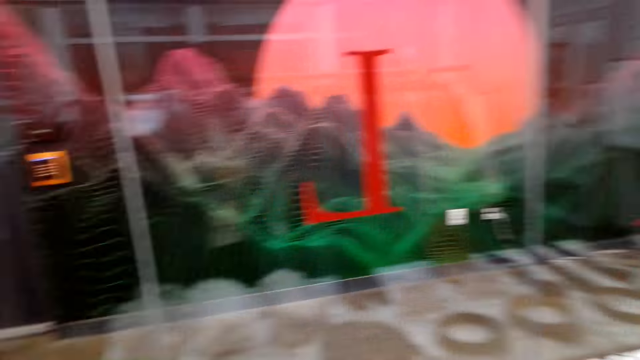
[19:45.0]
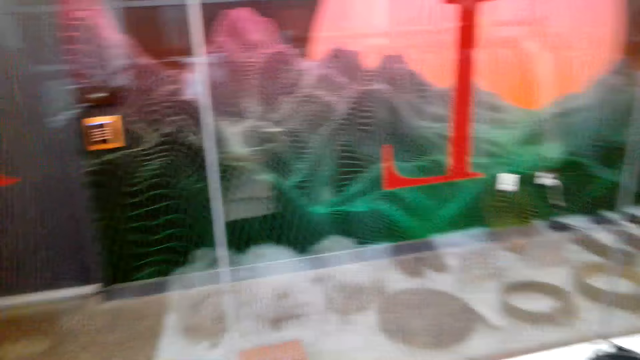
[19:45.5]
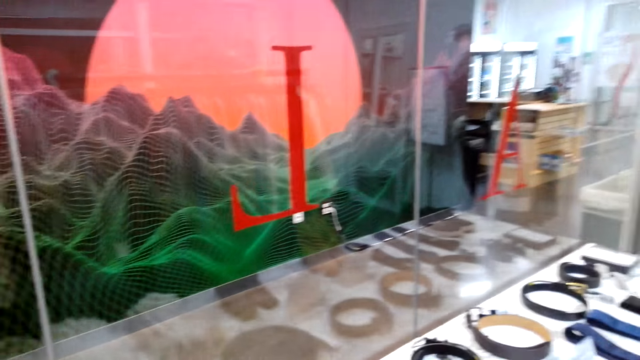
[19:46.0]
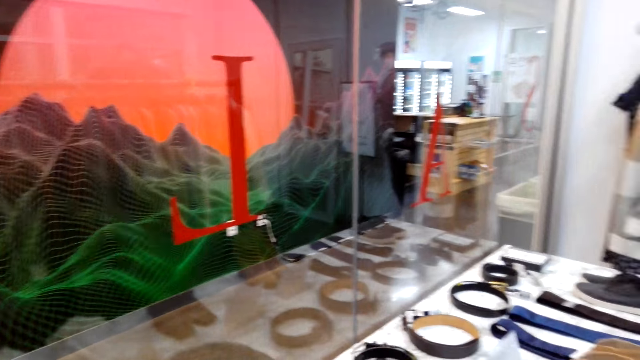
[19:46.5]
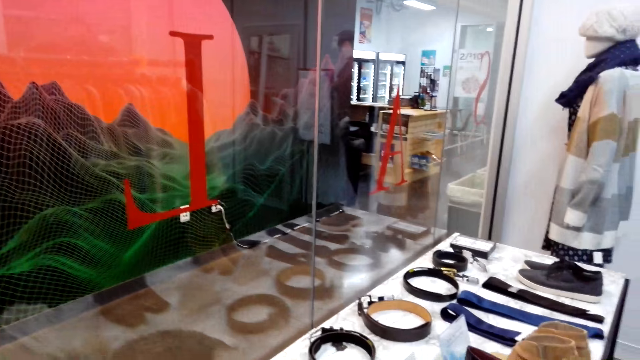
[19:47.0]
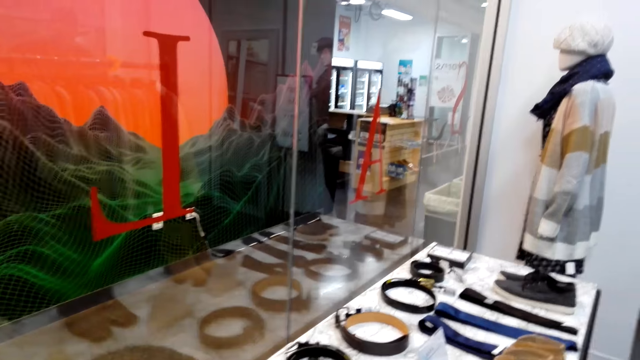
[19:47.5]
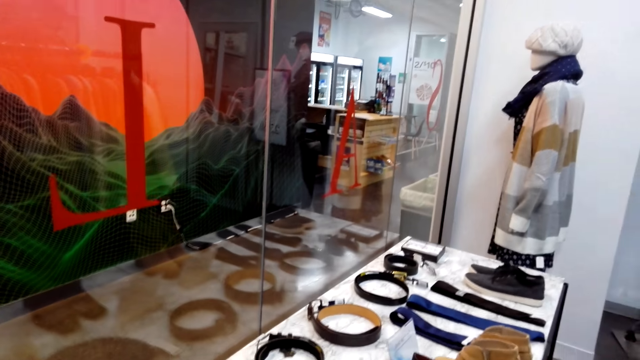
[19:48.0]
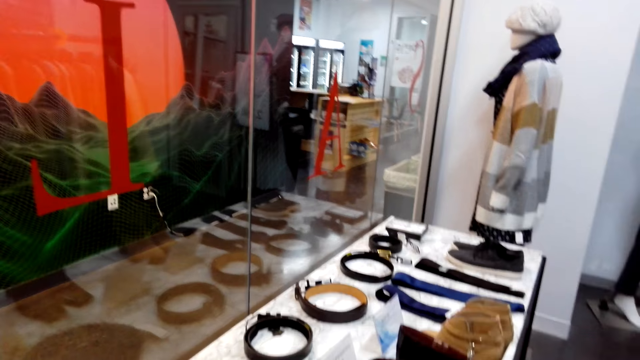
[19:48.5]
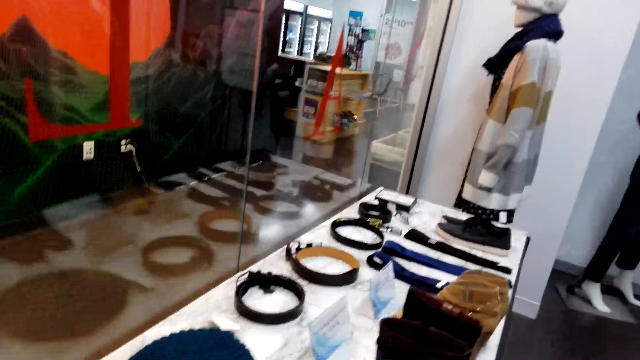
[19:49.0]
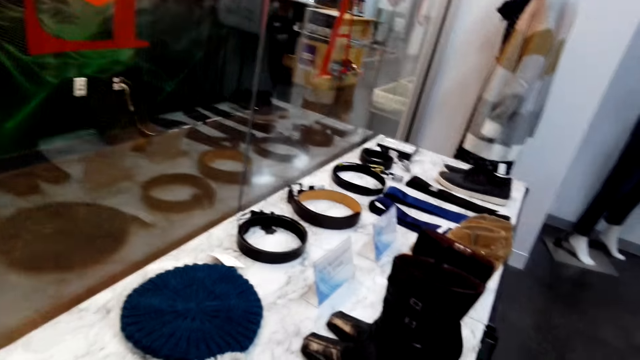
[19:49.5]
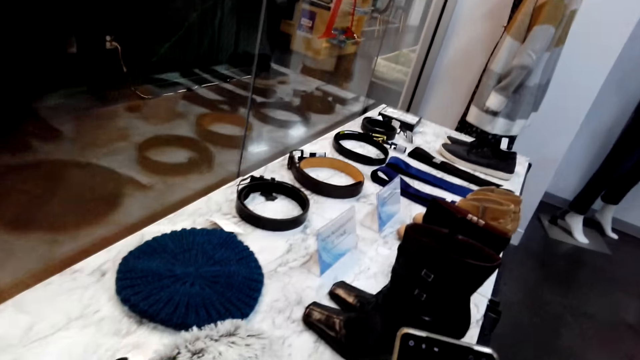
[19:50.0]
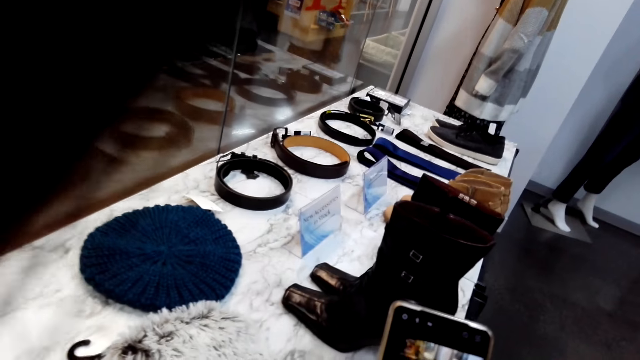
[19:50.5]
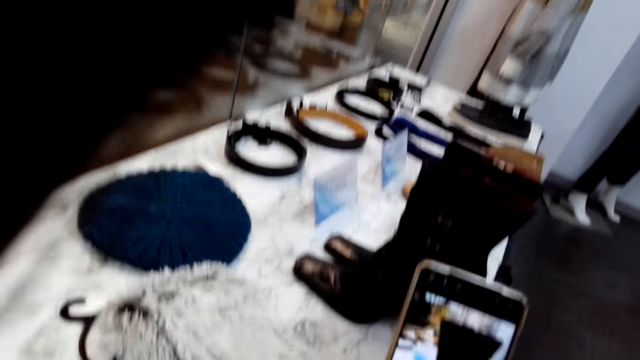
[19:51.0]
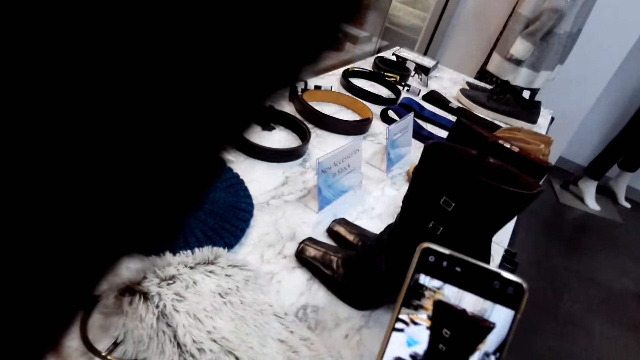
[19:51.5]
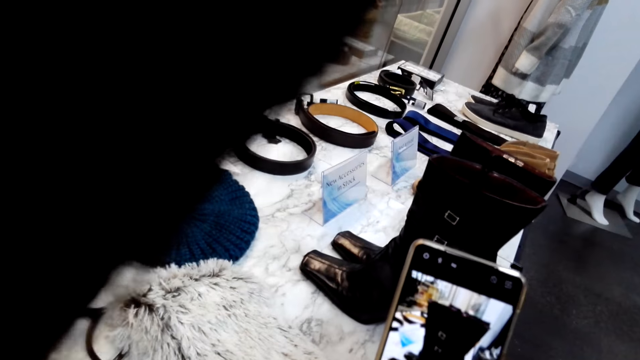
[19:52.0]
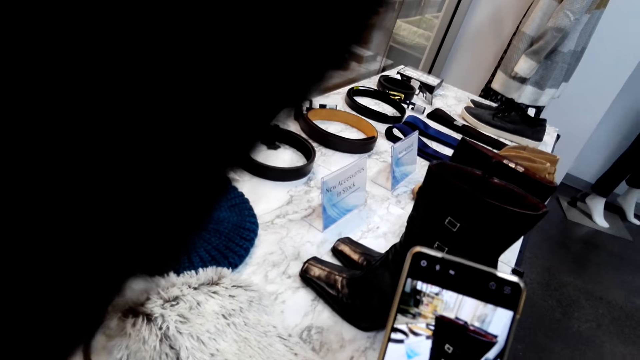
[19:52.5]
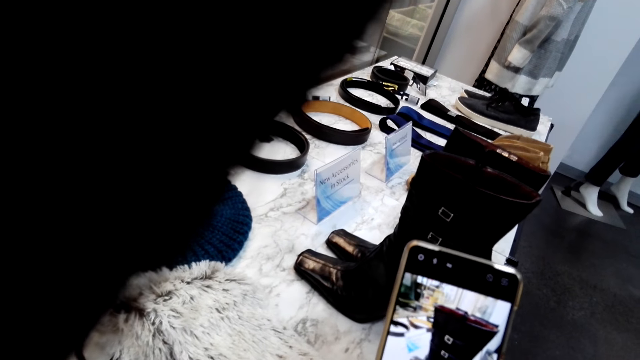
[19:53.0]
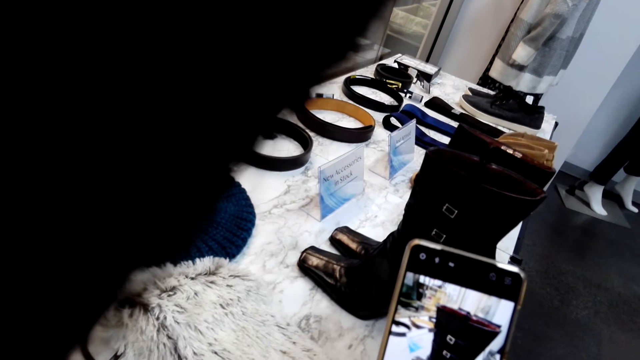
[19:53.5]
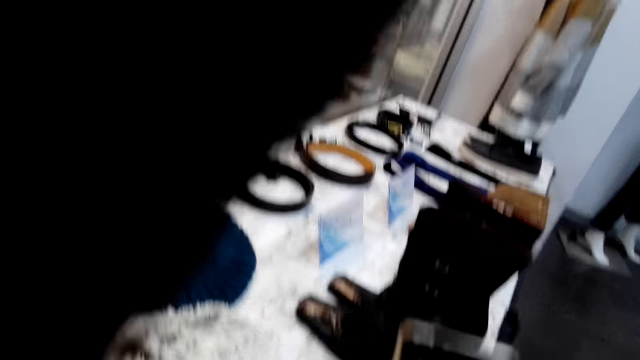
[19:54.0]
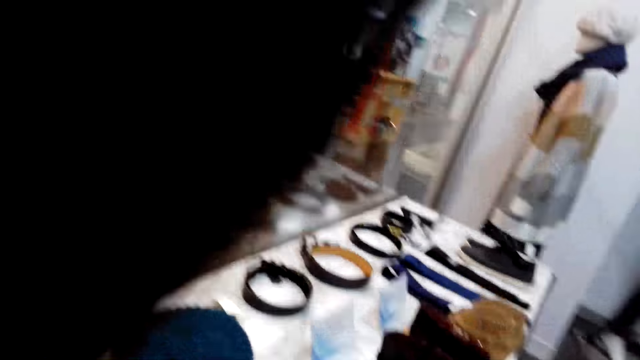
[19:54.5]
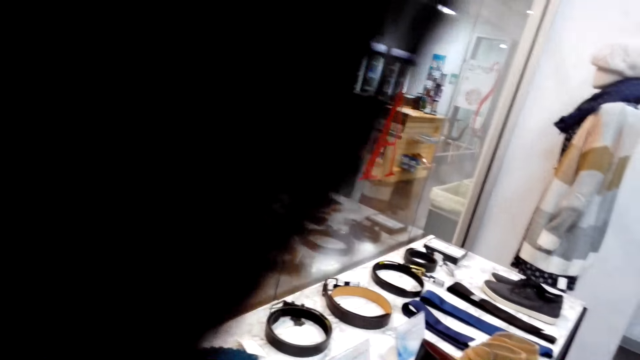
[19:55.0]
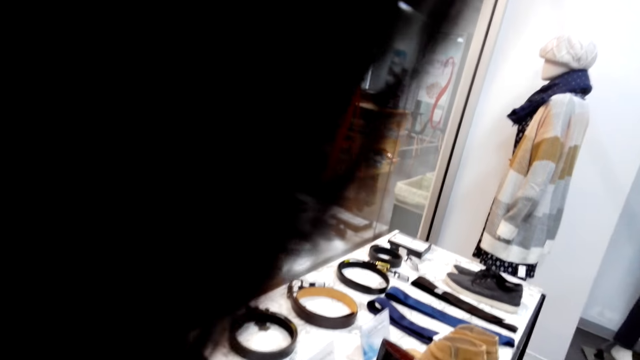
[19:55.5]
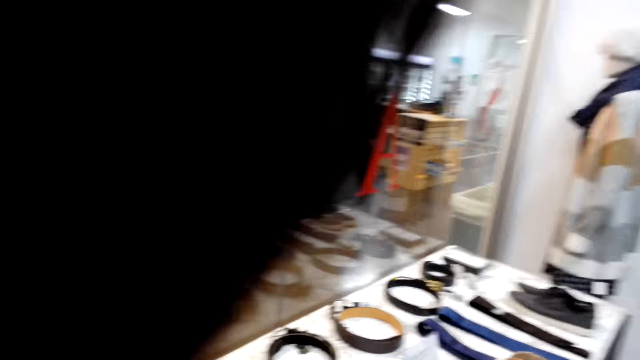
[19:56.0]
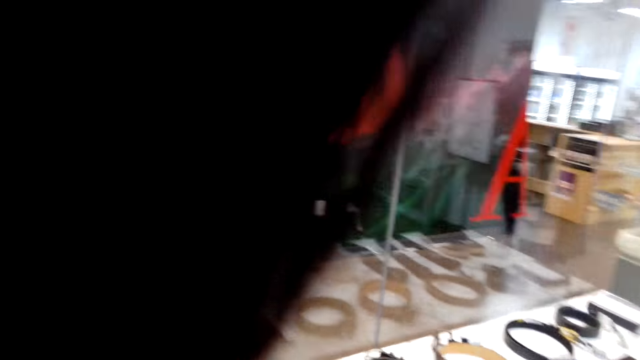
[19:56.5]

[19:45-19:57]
The camera wearer looks at the belts. They operate the phone. They take a picture of the boots.

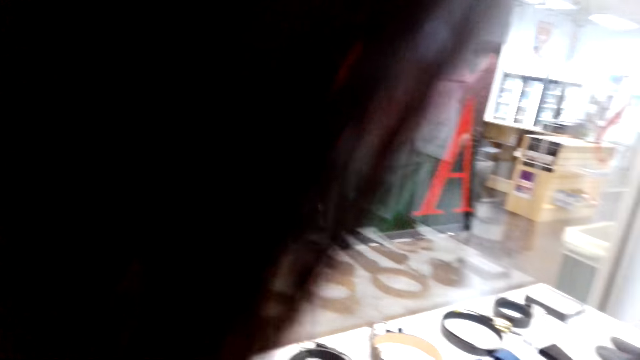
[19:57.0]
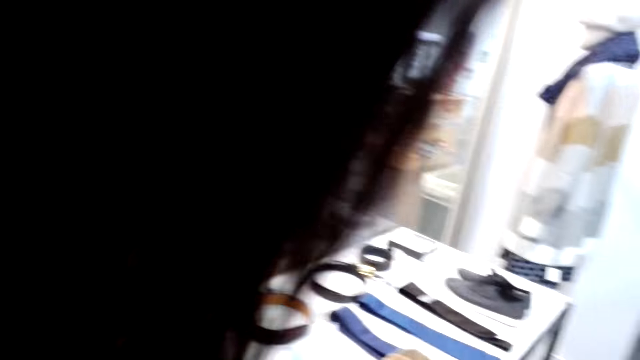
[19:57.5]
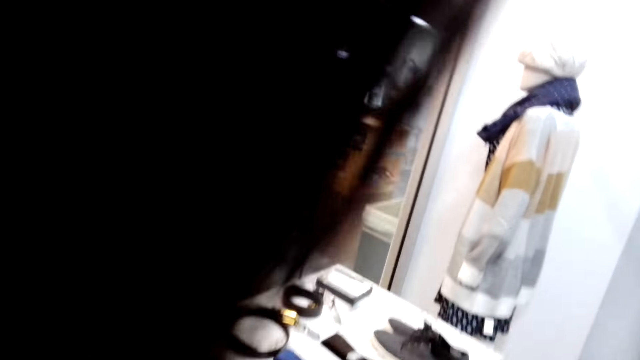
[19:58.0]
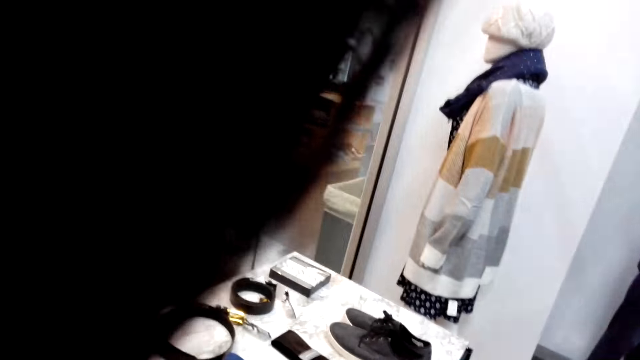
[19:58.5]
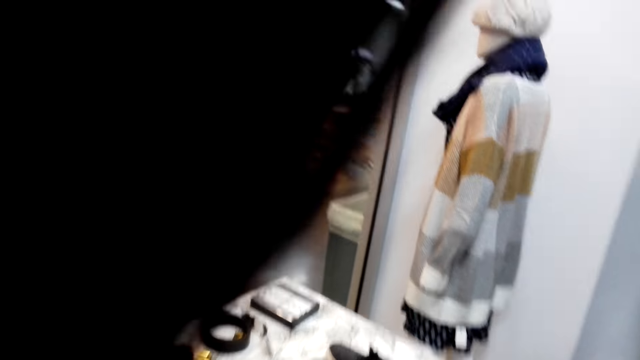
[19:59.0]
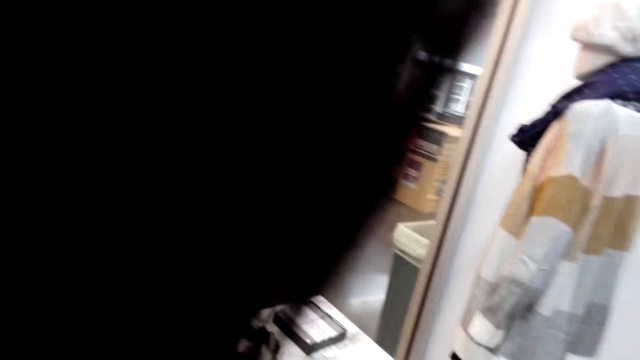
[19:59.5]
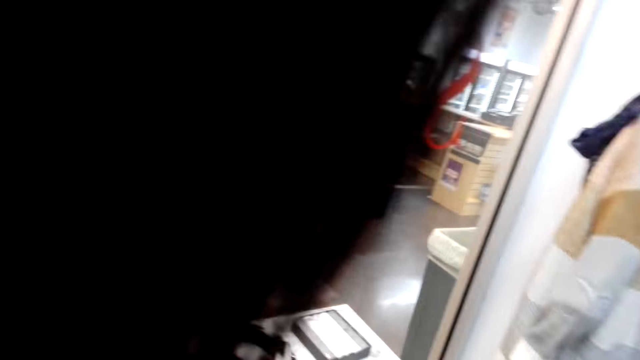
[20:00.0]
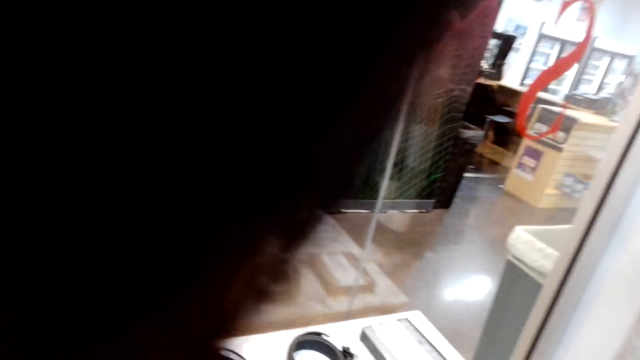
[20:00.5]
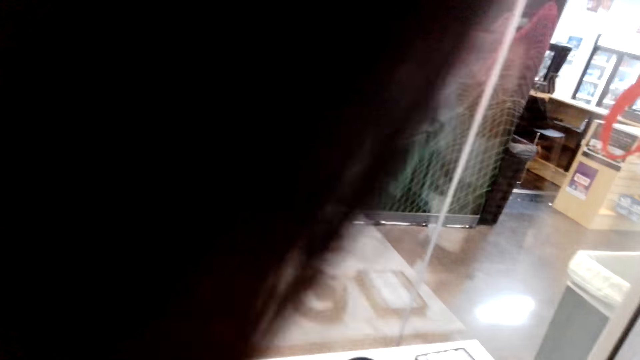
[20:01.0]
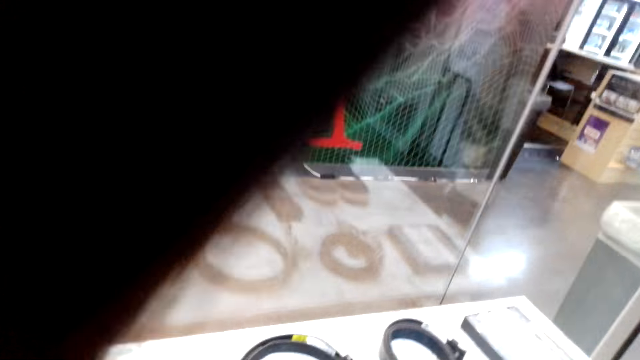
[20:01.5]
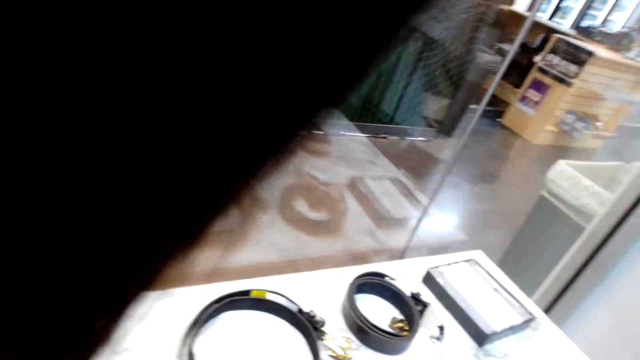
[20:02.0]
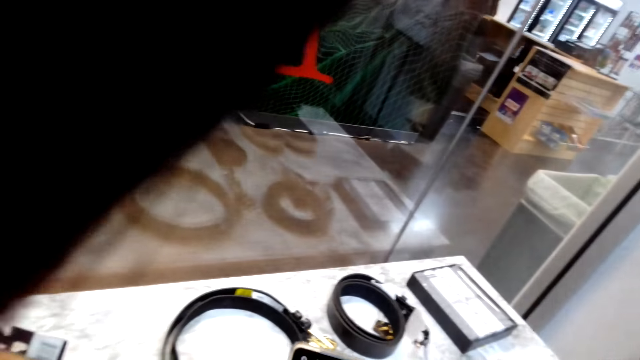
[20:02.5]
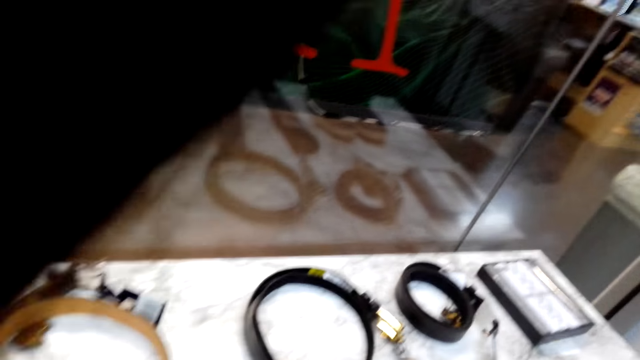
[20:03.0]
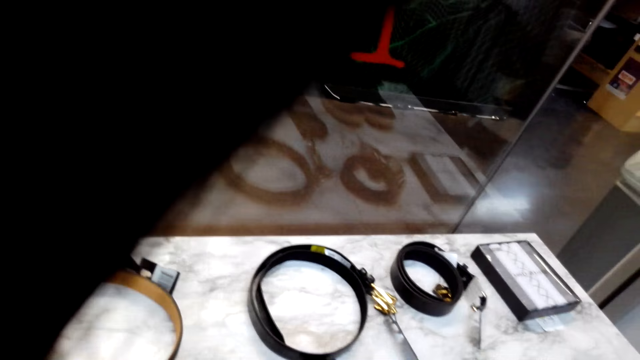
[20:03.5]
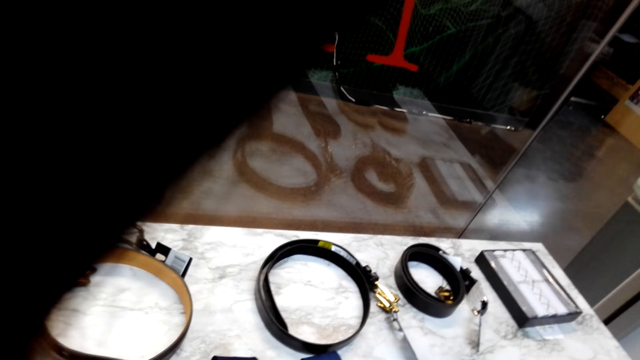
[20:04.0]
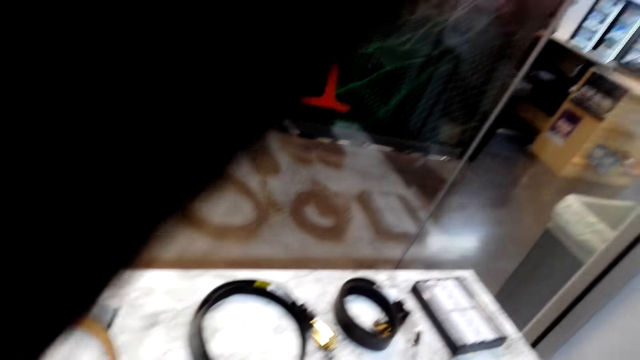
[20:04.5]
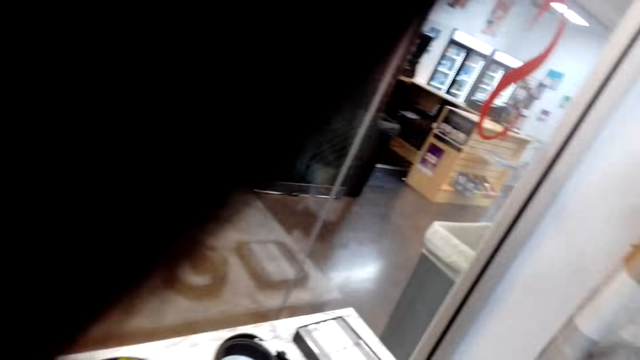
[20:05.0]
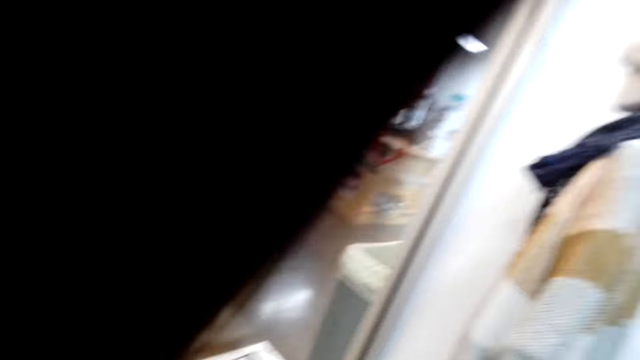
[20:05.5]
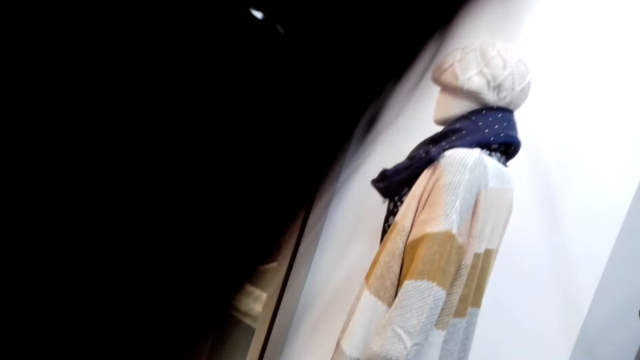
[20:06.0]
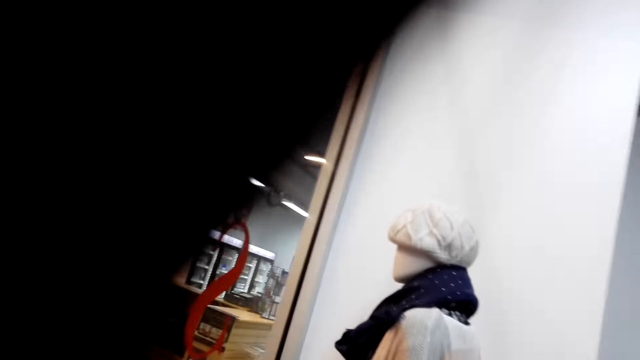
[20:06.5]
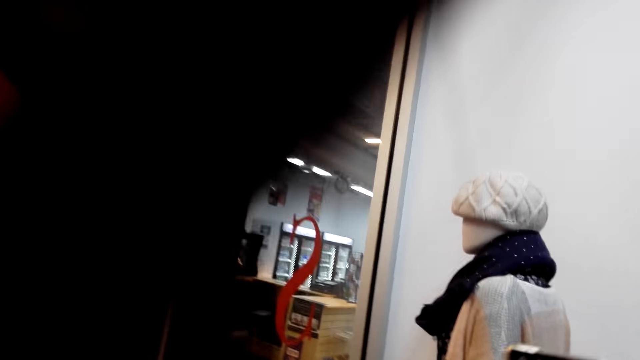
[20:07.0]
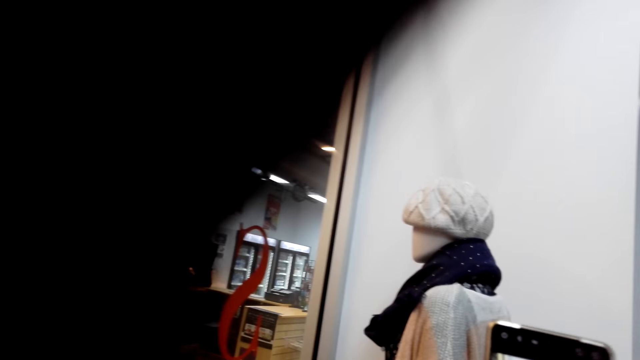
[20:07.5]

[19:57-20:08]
The camera wearer walks in the boutique.
